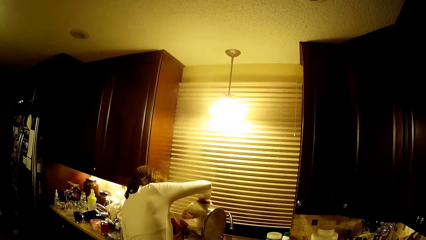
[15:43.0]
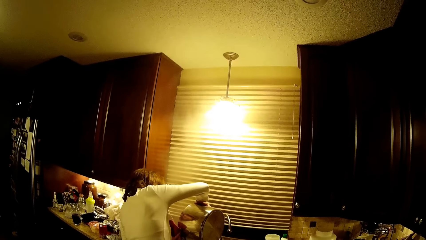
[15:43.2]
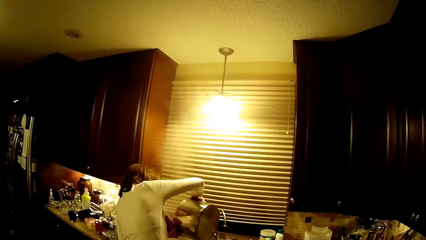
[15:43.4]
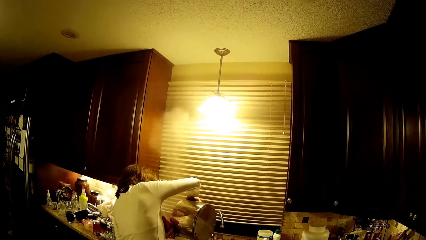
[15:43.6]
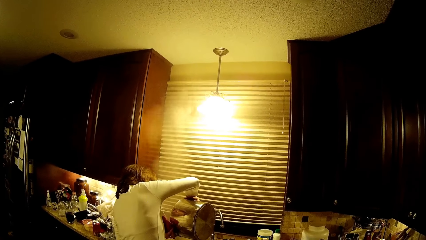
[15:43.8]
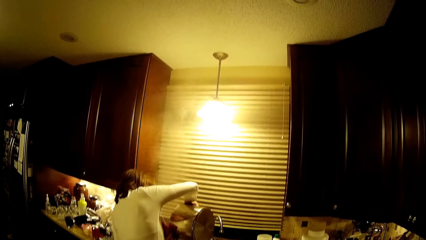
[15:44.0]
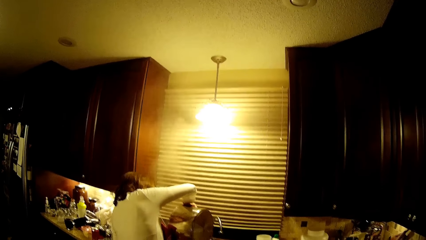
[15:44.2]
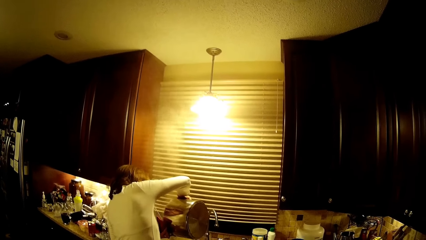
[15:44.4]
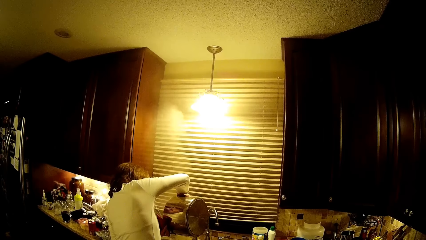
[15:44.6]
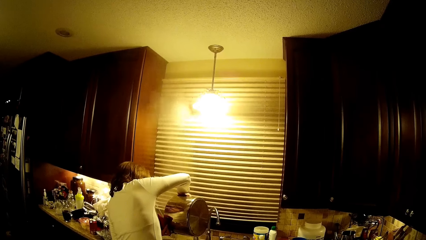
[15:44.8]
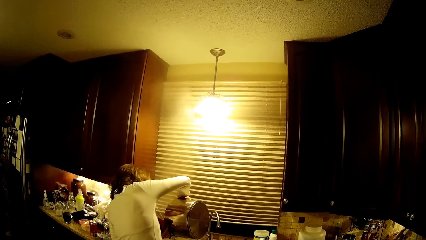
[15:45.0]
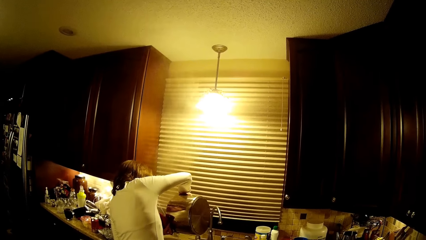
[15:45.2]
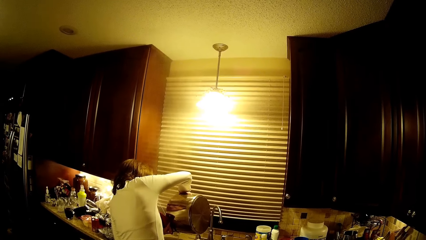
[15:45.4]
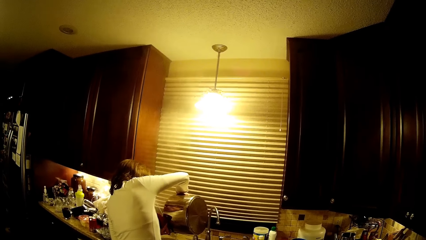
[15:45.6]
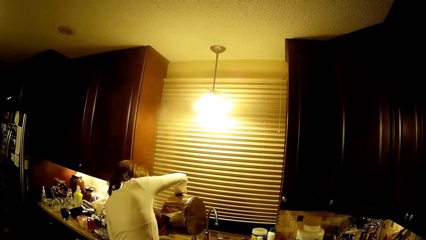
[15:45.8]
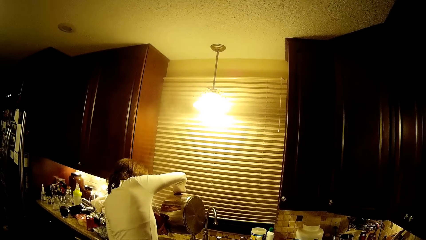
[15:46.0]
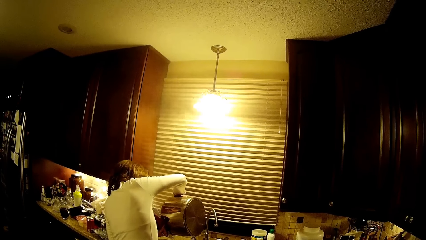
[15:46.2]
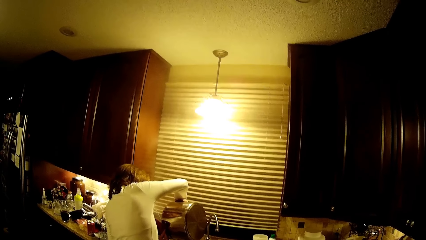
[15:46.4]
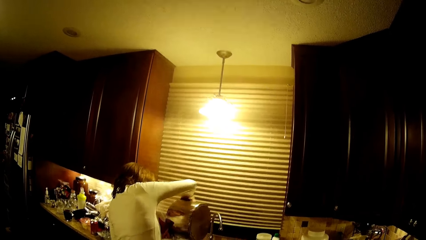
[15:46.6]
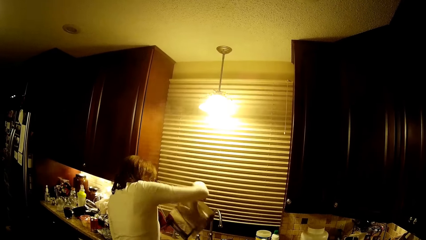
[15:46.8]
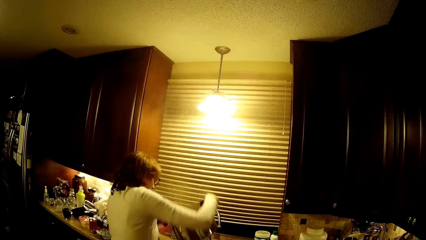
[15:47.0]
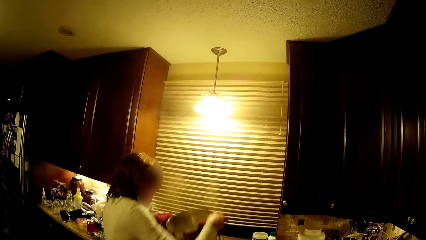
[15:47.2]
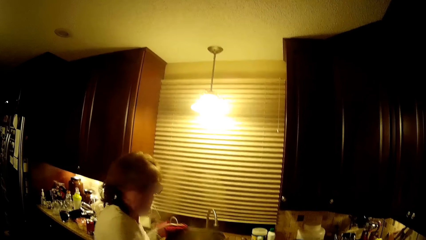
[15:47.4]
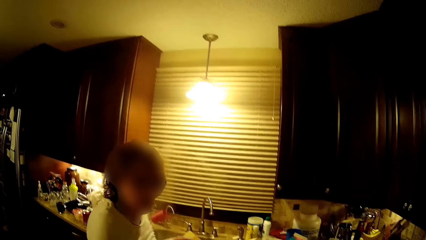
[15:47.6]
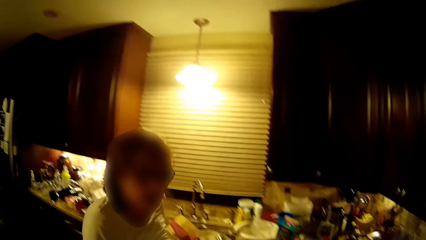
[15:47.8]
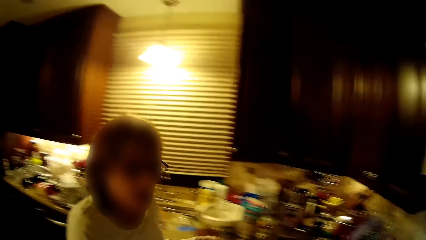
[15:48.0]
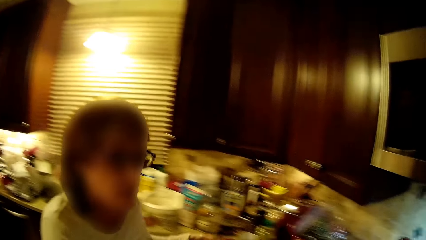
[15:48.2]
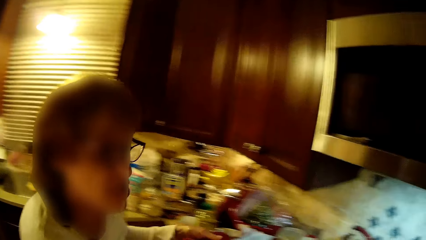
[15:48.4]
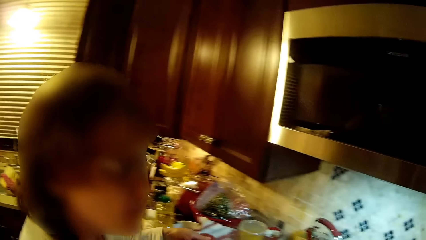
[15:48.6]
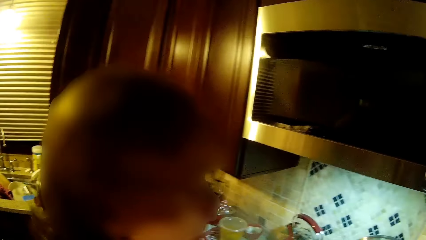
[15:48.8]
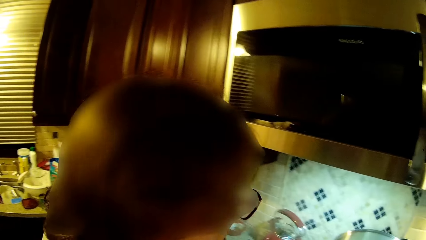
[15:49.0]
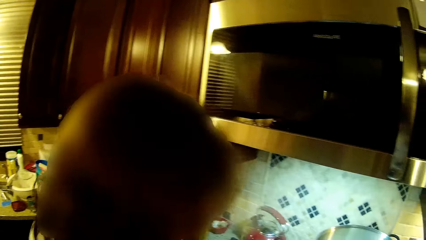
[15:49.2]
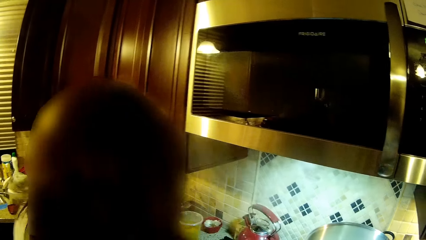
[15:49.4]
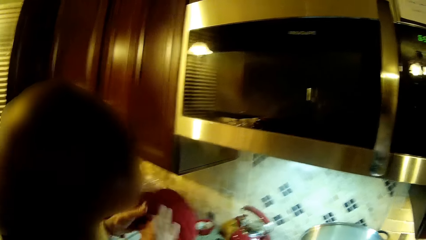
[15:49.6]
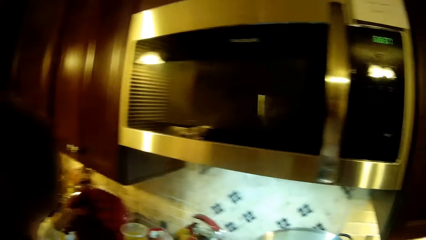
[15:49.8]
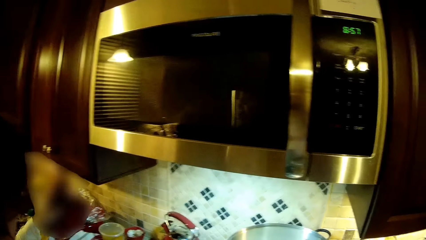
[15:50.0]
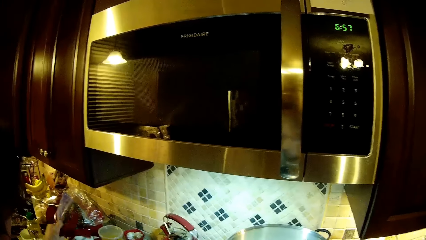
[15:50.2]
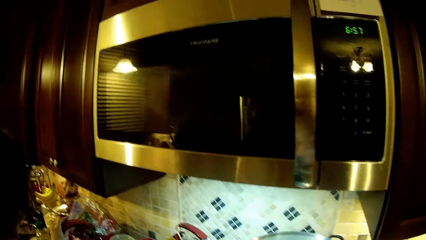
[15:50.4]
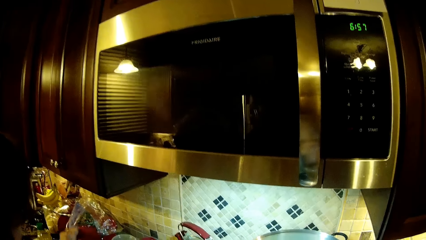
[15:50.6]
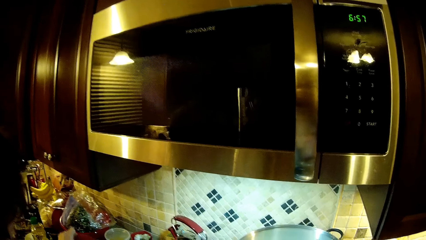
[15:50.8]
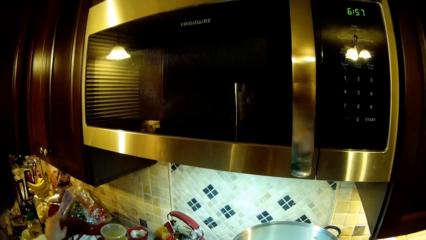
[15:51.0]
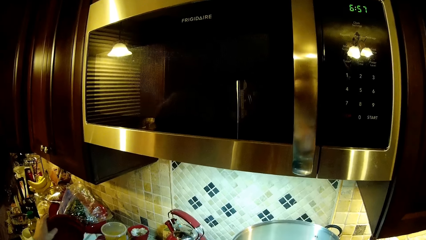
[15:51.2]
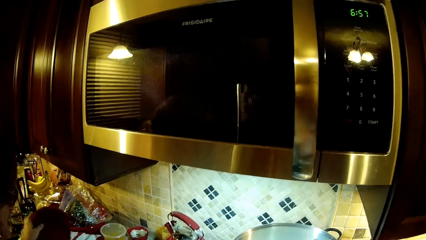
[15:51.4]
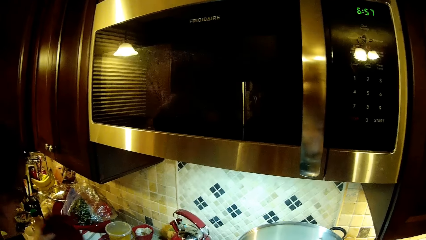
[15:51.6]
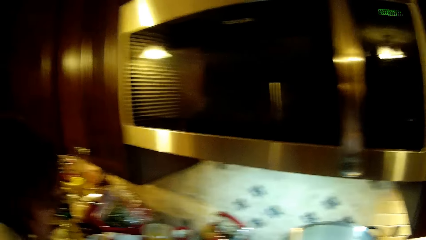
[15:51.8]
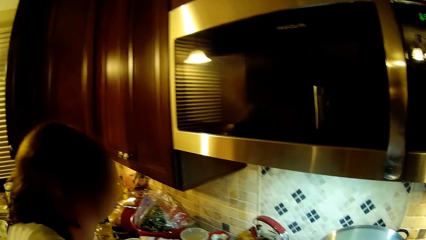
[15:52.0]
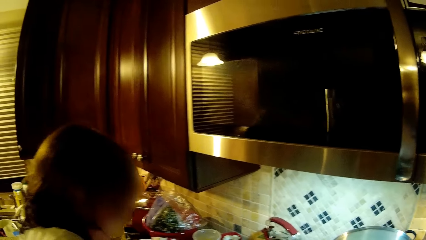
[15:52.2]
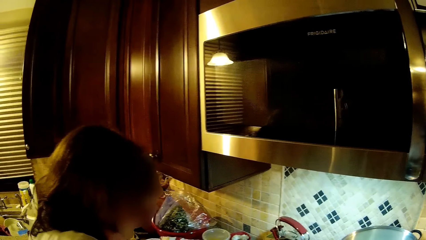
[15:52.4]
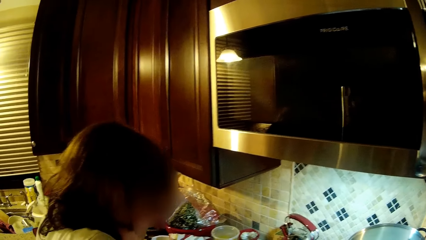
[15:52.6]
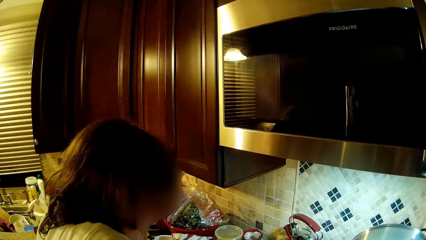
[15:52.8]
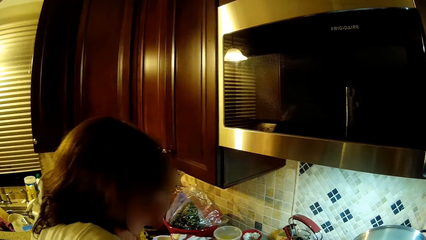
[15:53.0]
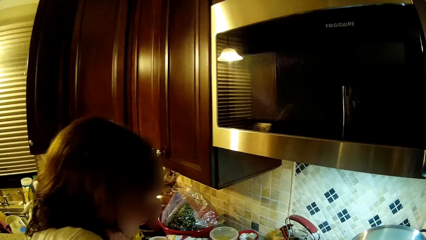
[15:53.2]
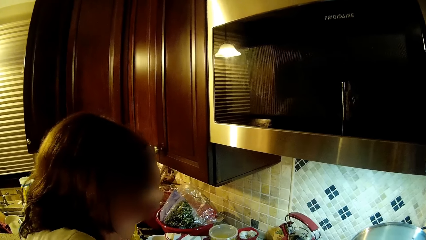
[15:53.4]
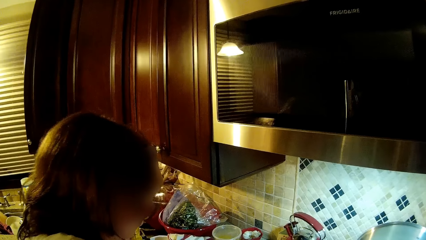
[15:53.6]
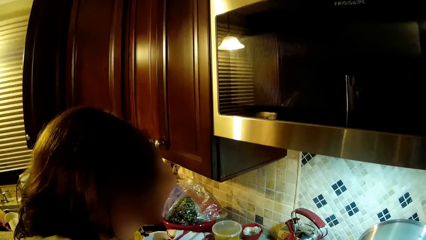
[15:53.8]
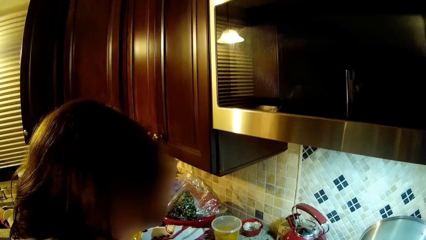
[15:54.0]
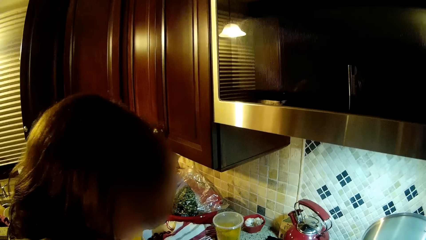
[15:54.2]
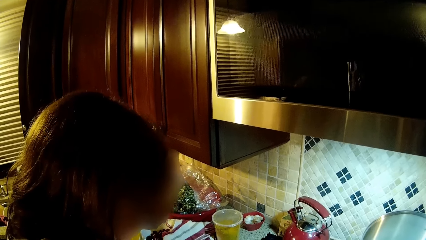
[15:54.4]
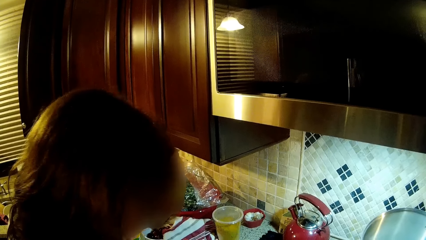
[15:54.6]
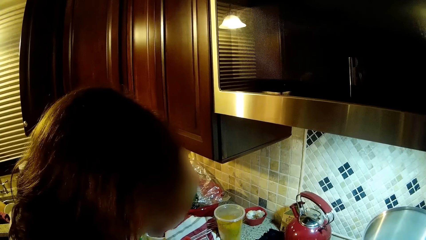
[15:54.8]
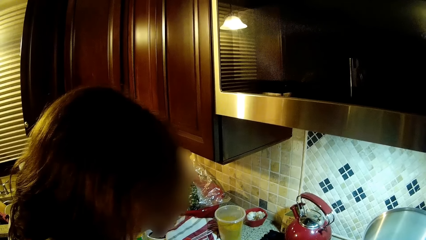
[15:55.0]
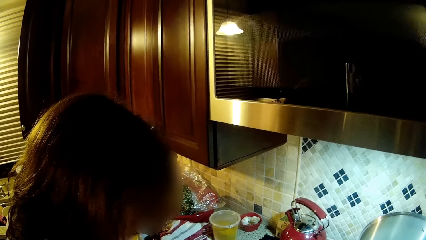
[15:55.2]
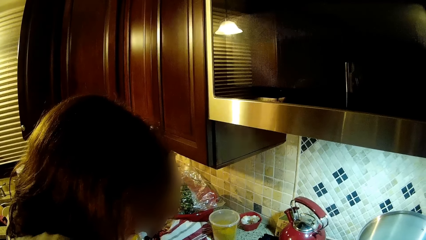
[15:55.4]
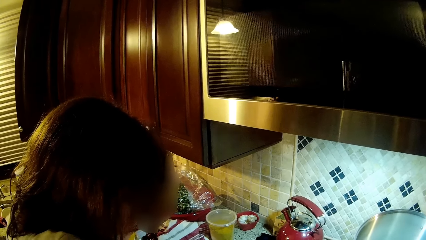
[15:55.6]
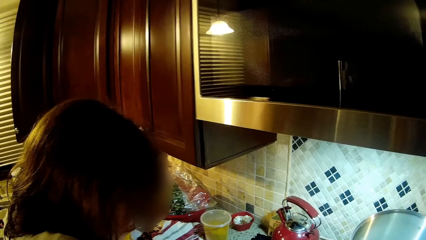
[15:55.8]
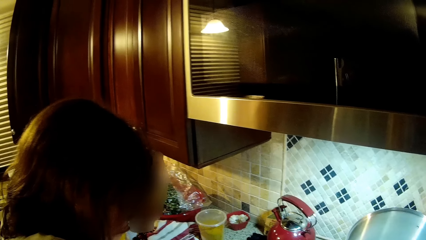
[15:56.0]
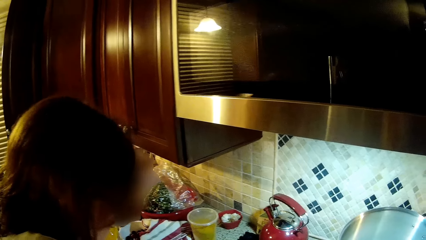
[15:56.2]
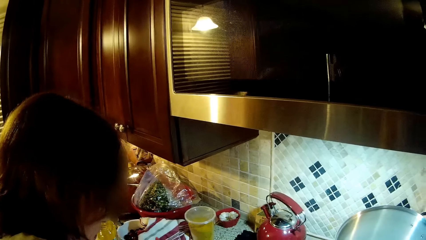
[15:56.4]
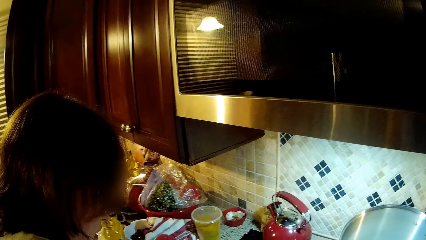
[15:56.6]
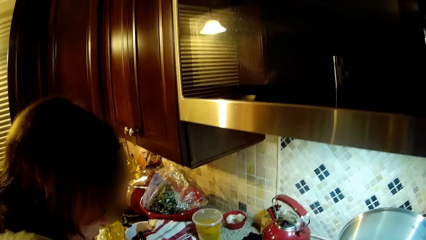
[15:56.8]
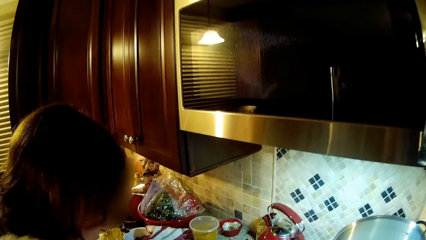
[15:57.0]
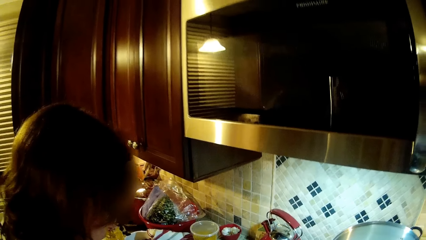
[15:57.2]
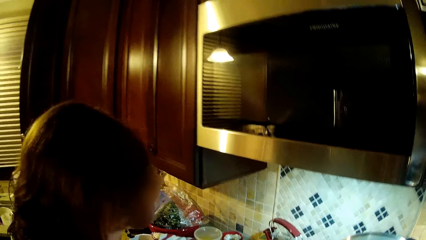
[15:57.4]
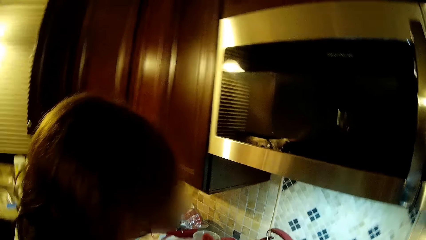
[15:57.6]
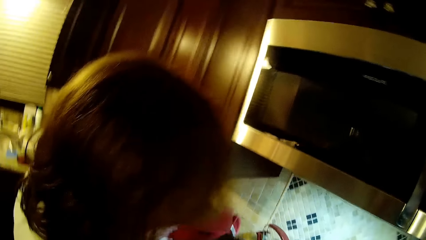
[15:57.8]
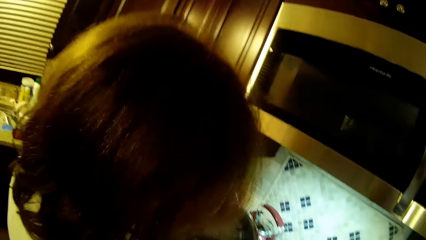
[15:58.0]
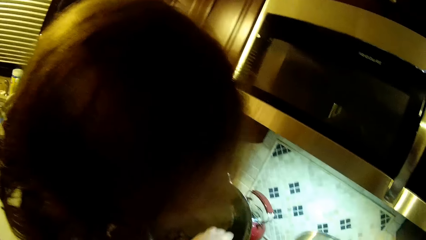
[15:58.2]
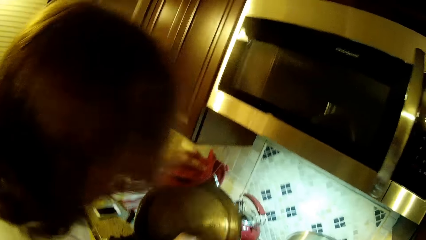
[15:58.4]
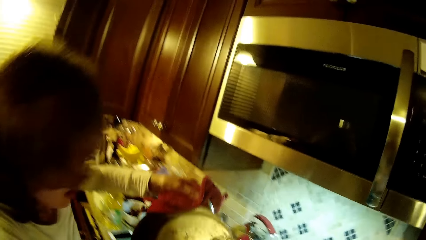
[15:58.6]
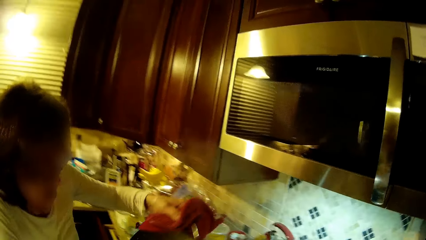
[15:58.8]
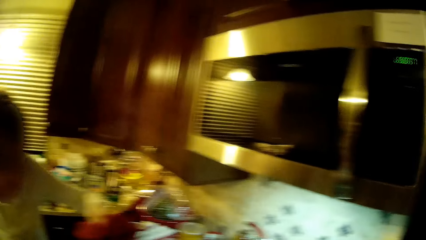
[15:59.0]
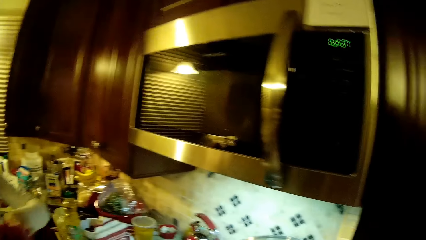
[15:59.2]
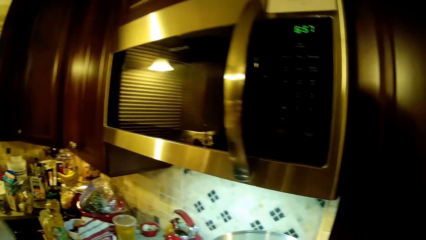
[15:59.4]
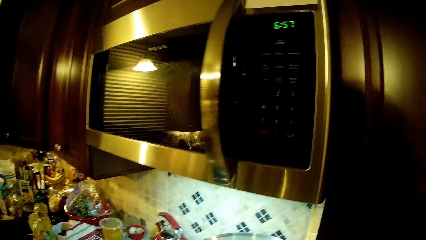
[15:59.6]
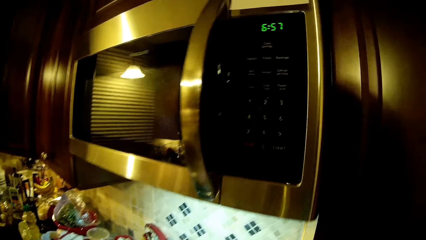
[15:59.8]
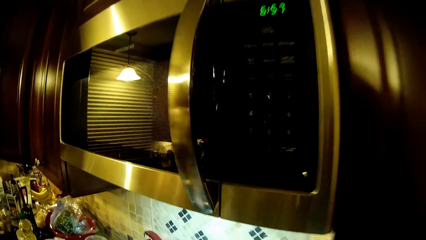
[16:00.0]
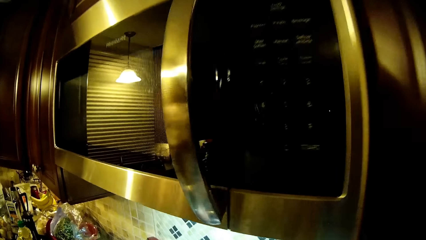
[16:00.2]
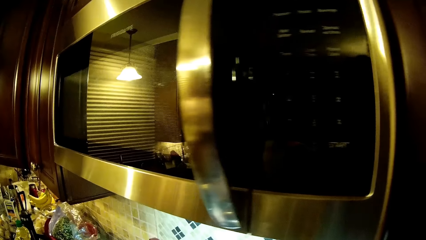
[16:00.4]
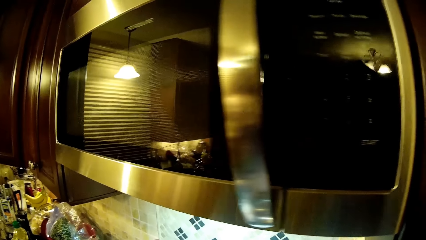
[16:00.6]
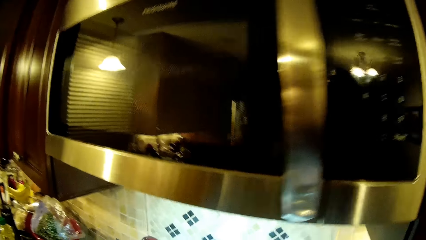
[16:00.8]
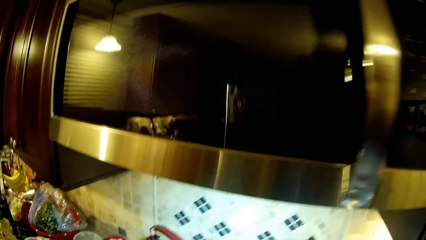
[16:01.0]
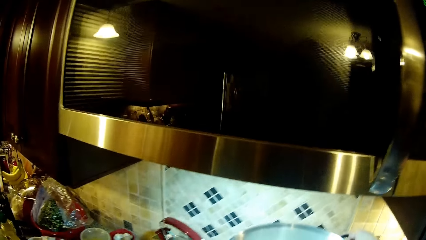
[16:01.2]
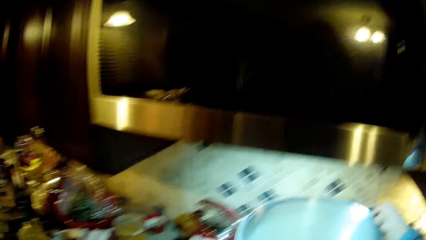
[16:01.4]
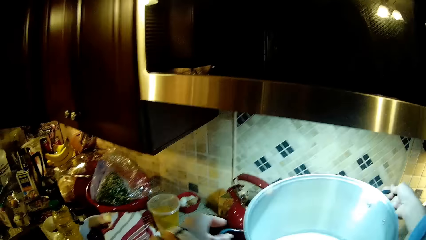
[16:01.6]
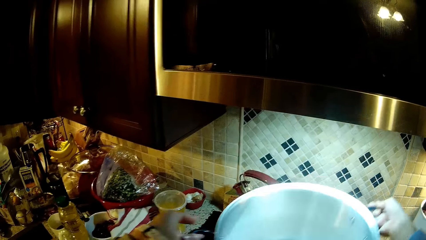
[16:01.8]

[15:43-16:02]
A woman holds a cooking pot. She moves toward the counter top. She puts the cooking pot on top of the gas. She holds the hand towel, puts the hand towel on the counter top. The camera wearer looks at the woman. The woman picks up the cooking pot and holds the pot. The camera wearer looks at the microwave.
